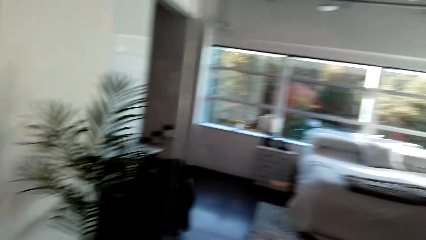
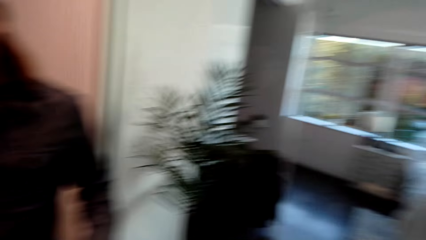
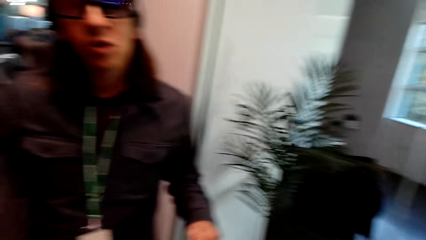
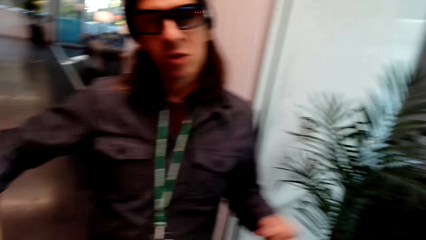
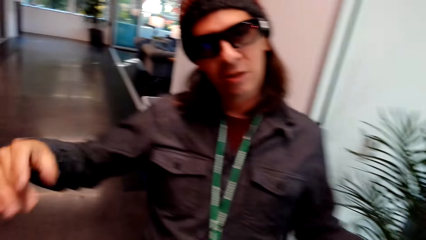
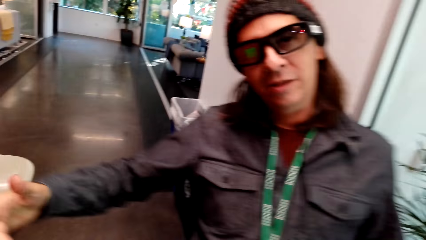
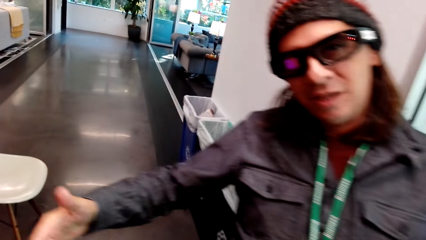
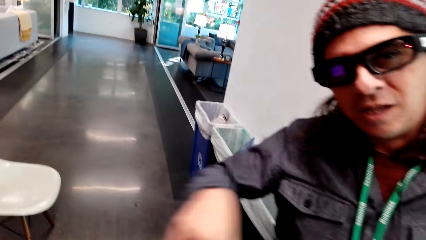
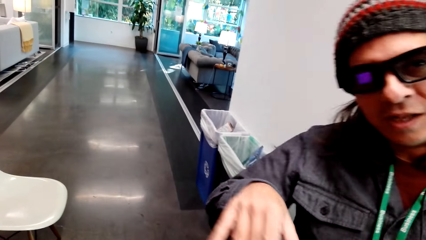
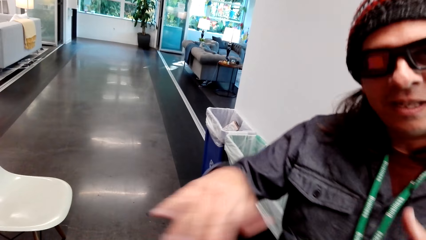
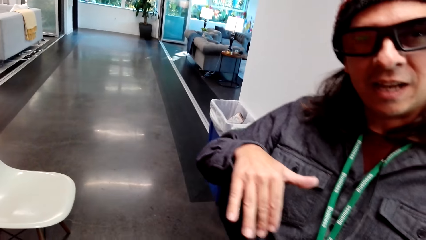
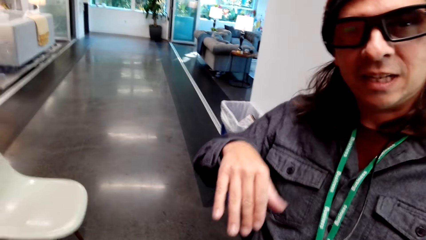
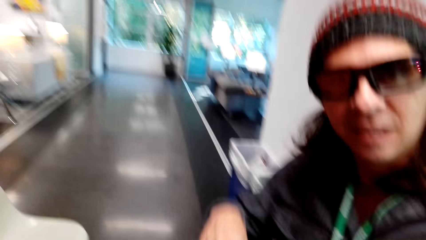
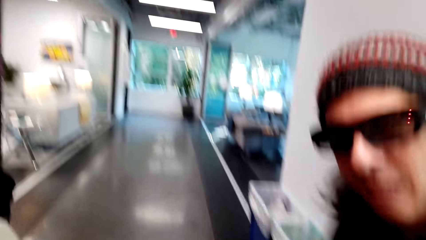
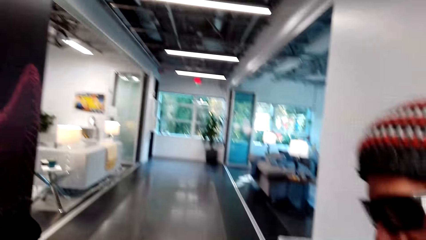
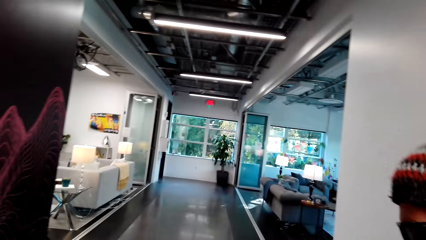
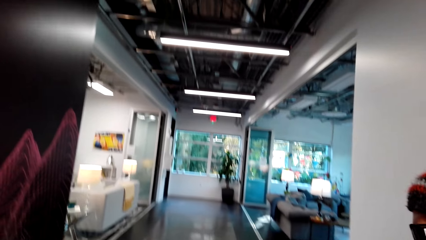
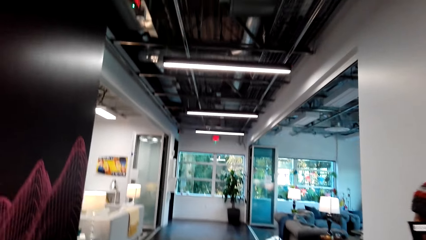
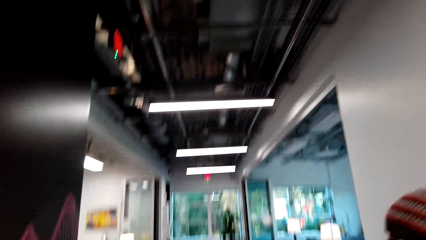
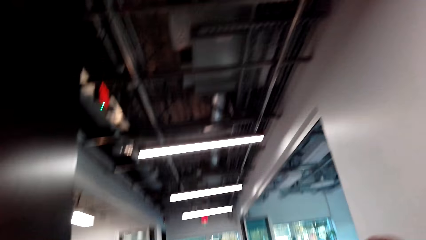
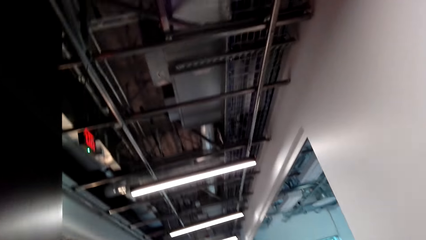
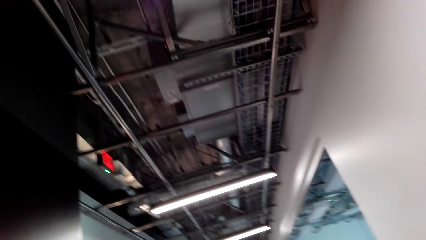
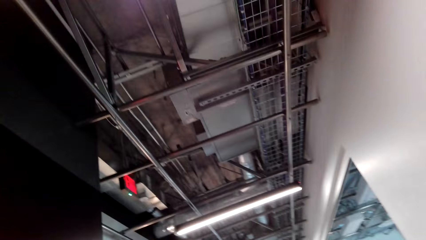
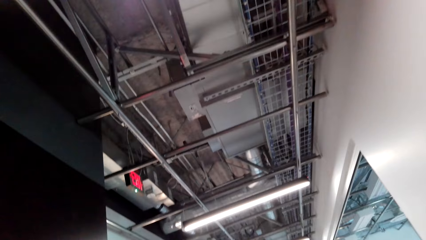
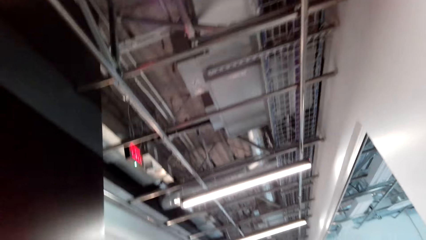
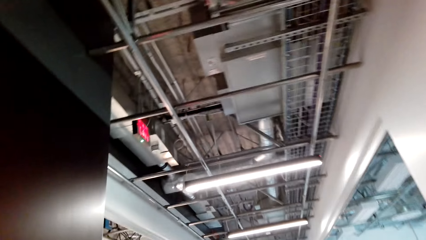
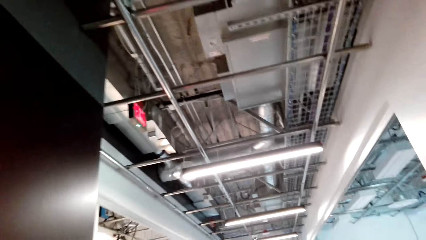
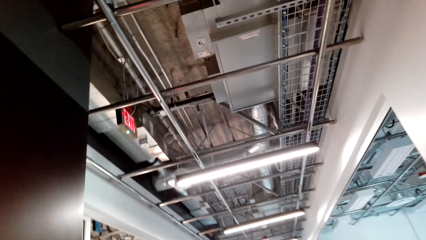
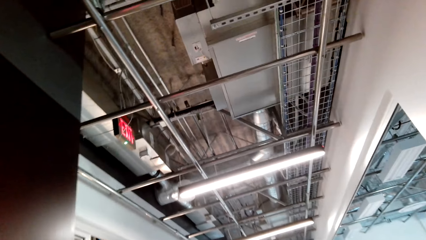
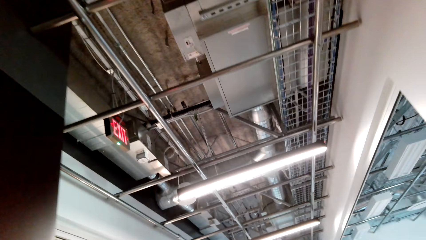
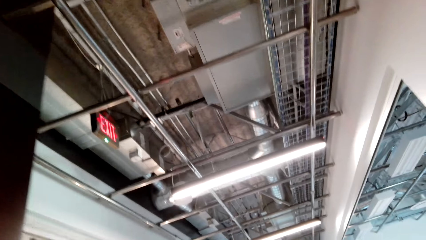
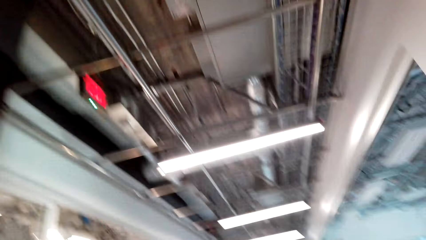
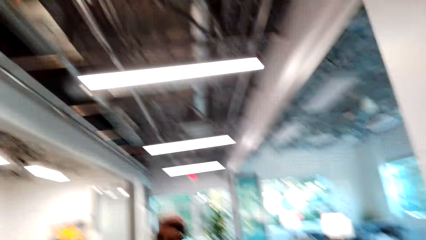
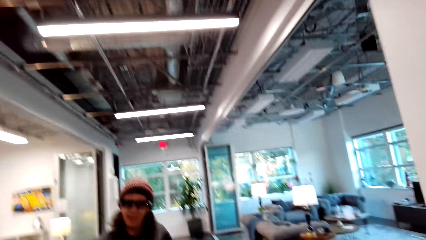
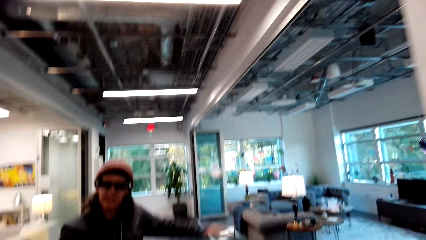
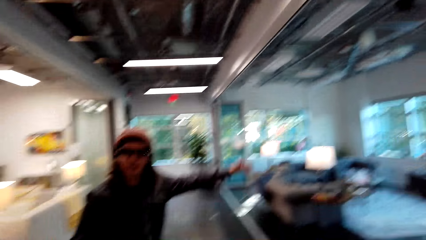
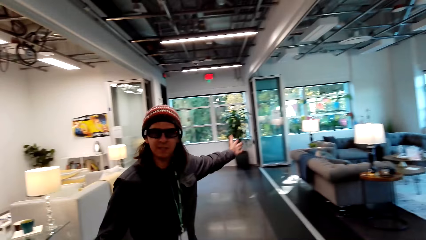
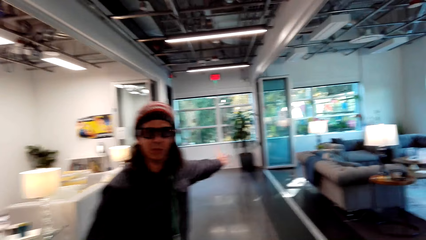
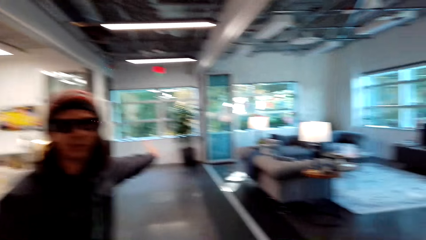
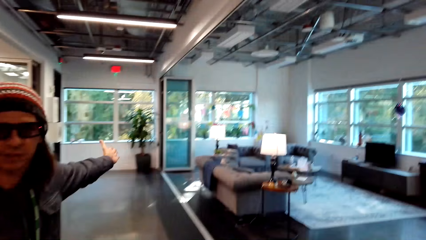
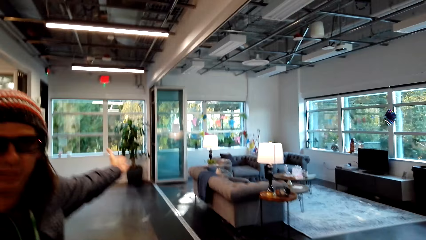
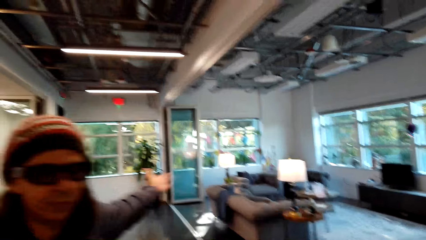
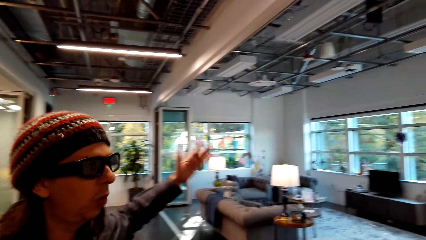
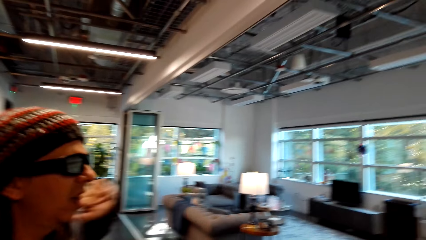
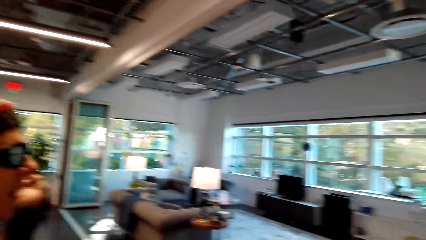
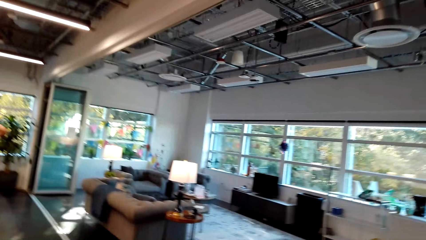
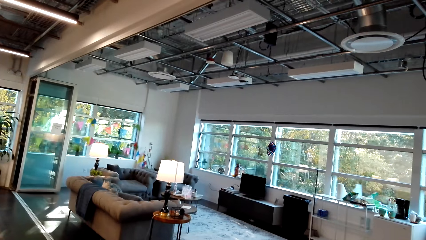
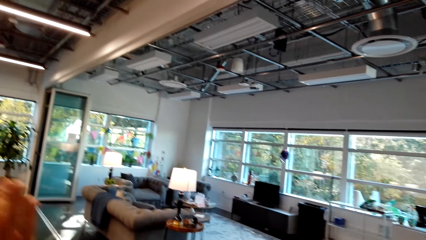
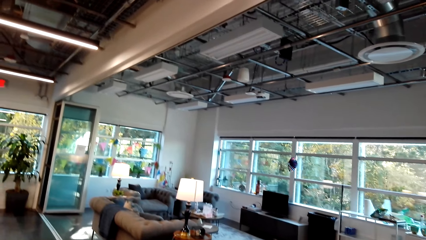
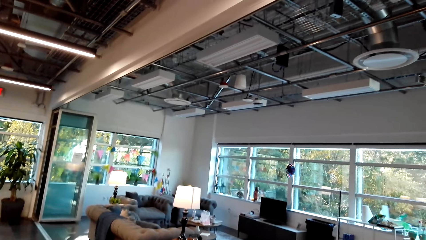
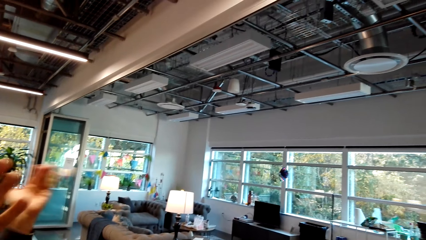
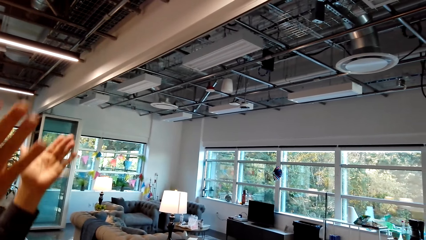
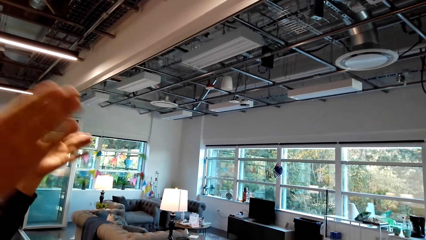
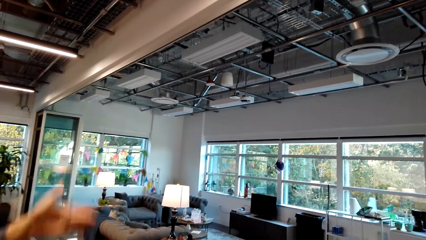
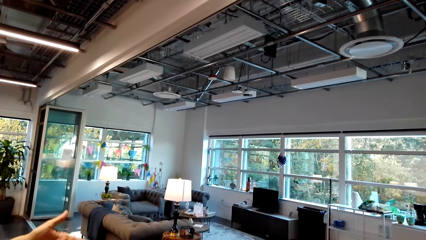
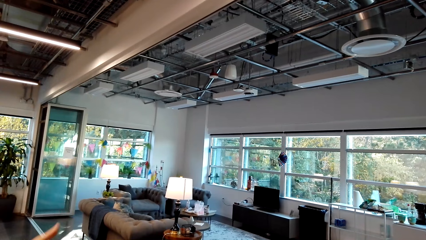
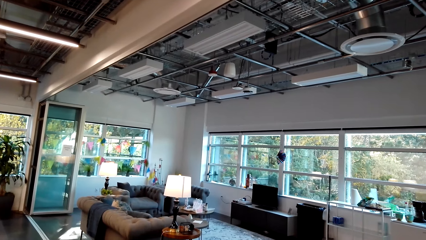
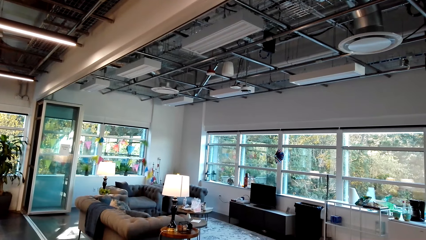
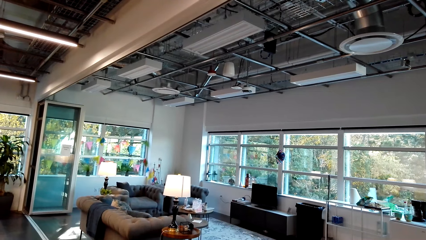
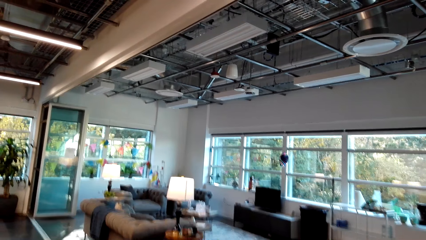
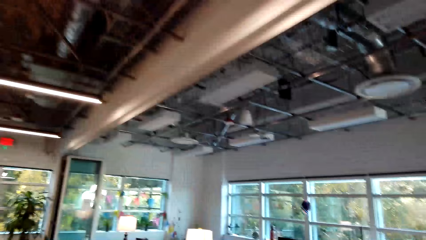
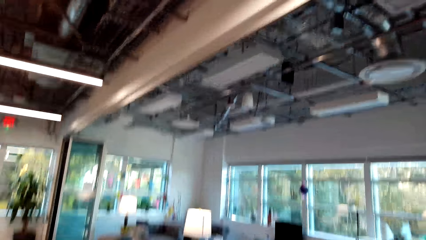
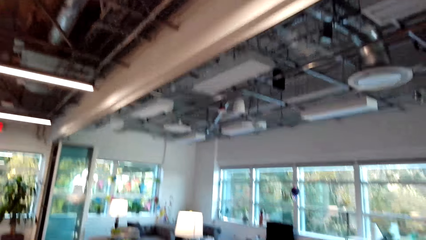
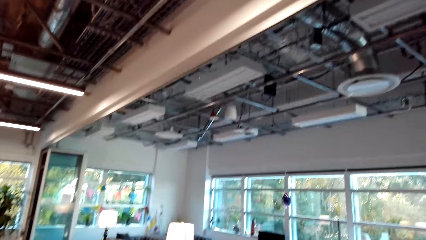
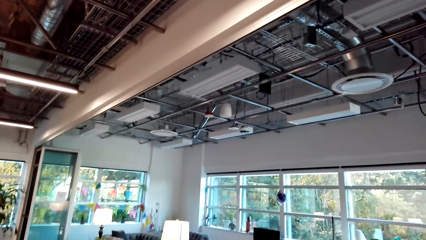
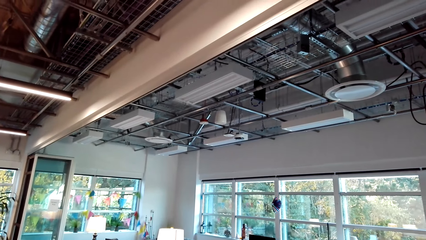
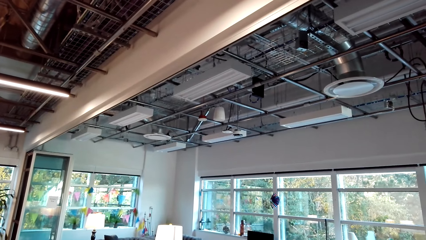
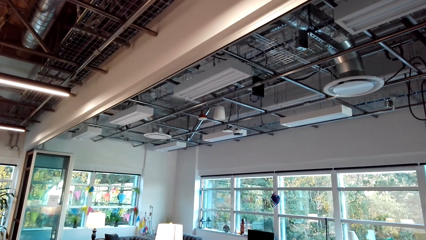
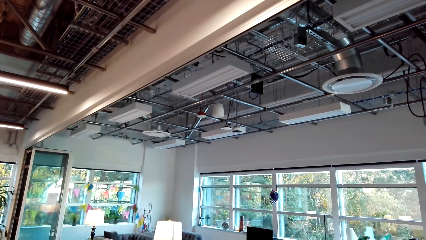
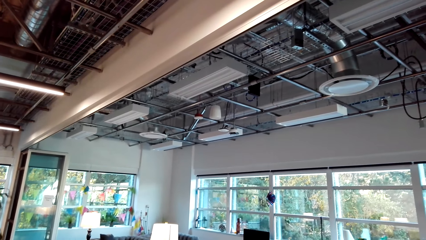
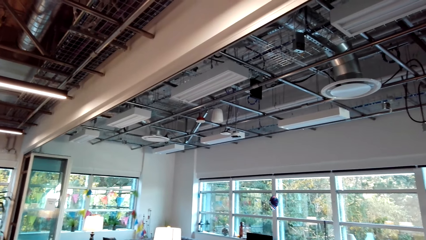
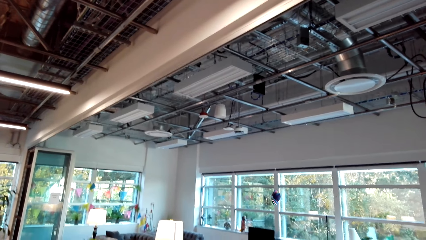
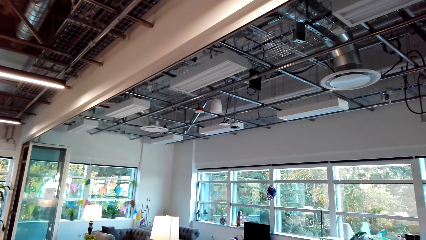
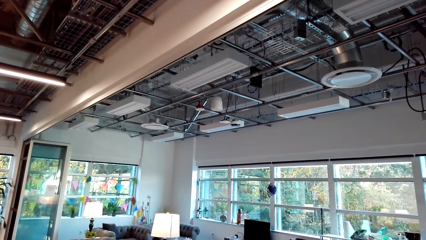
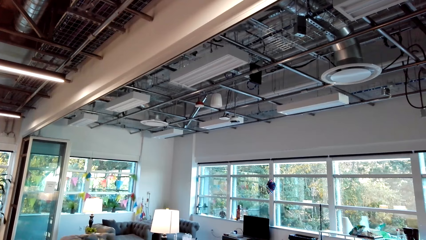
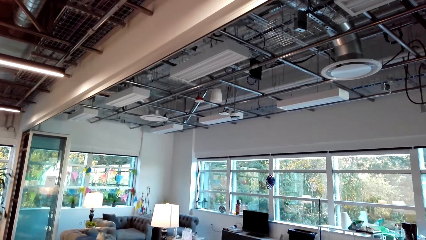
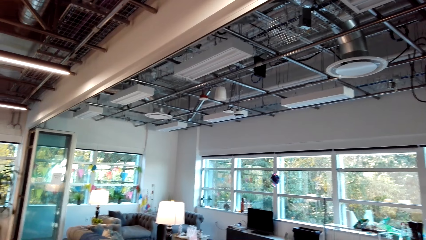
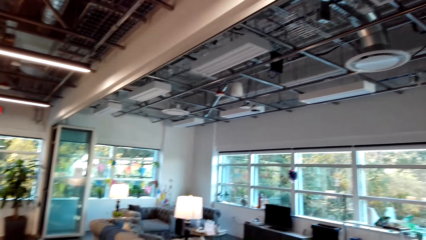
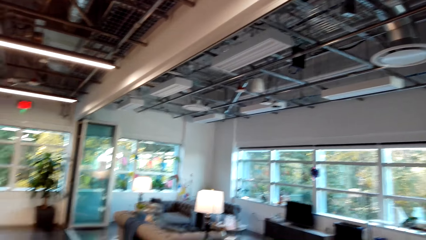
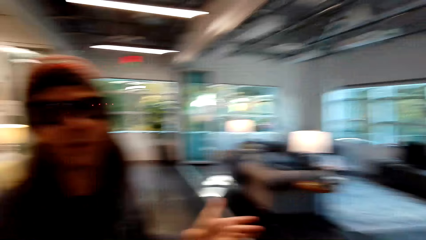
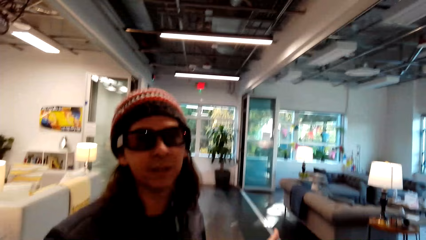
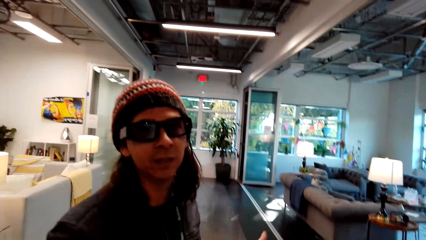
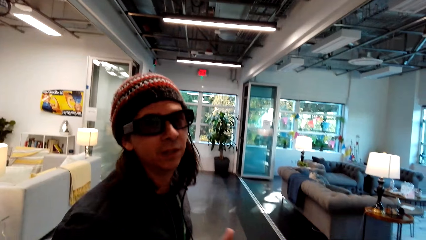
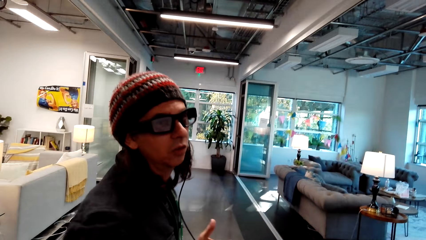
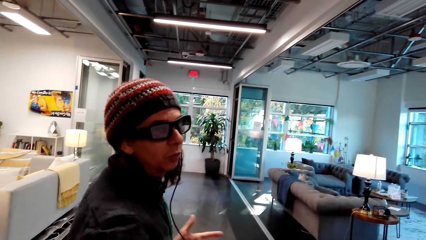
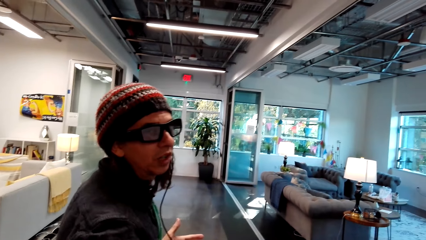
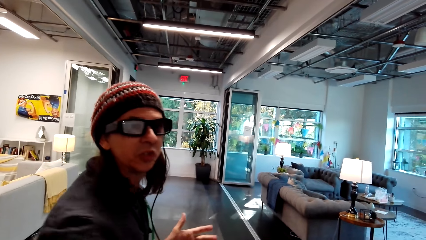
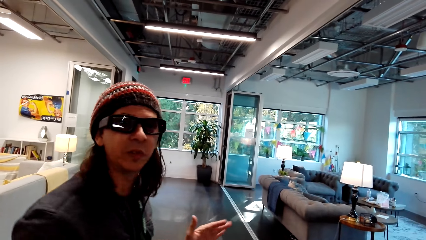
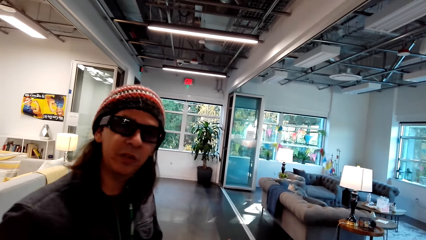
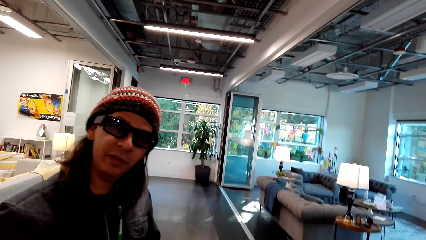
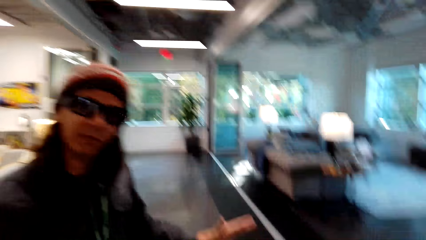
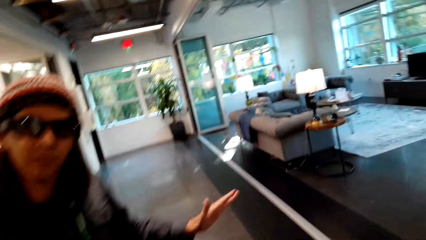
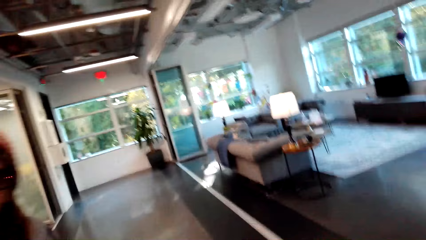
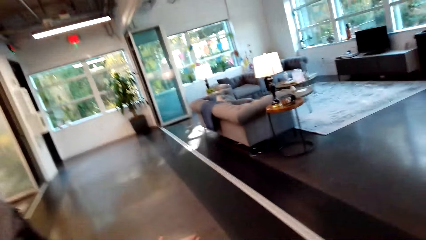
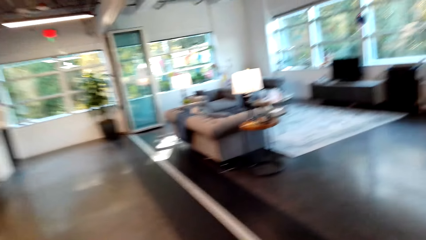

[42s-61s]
The camera wearer looks around the apartment. A person talks to the camera wearer. The camera wearer looks around the apartment. They stare at the person. The person talks to the camera wearer.
